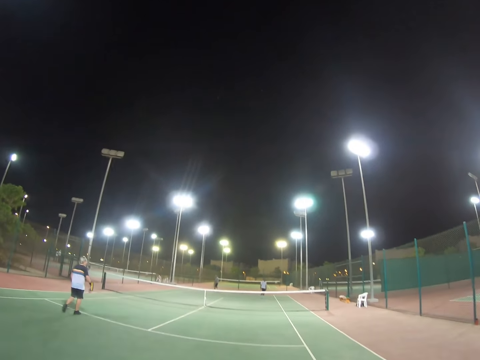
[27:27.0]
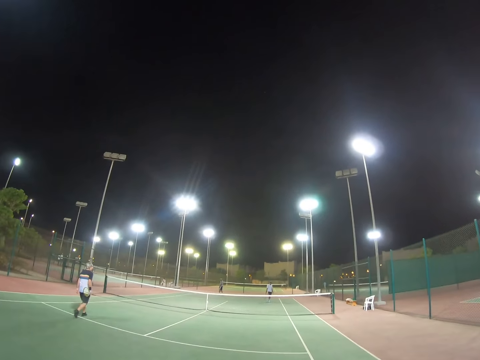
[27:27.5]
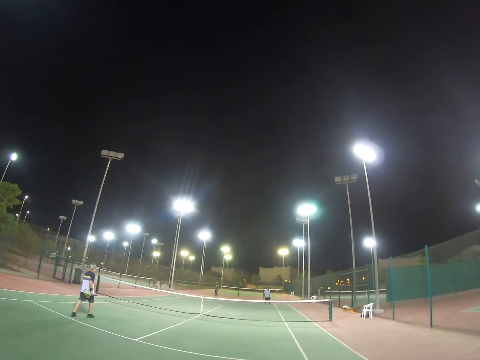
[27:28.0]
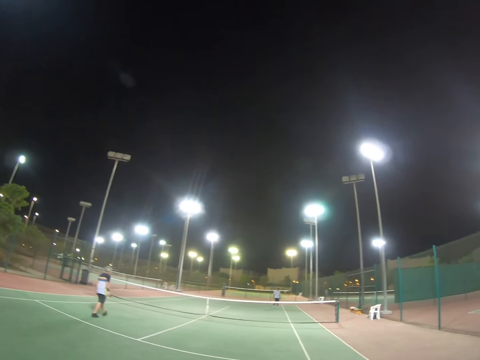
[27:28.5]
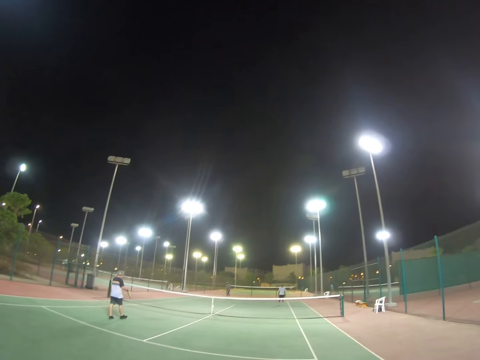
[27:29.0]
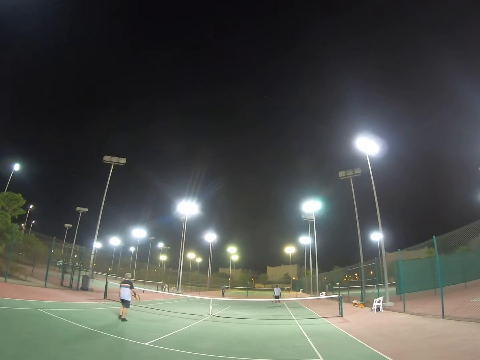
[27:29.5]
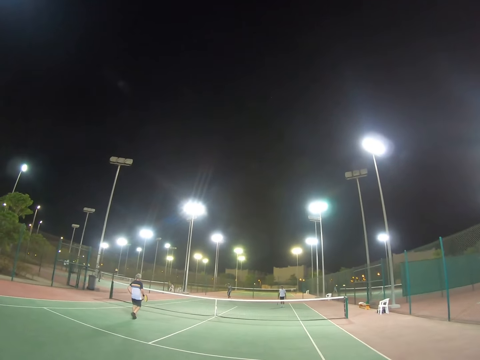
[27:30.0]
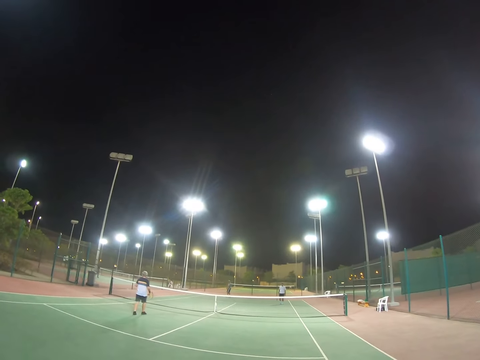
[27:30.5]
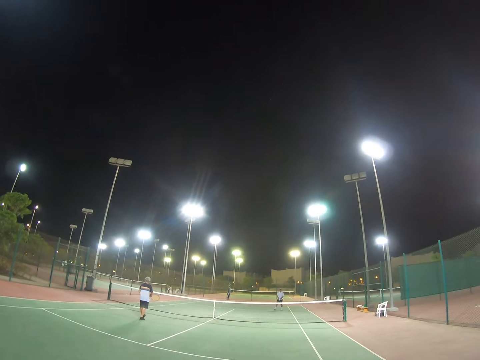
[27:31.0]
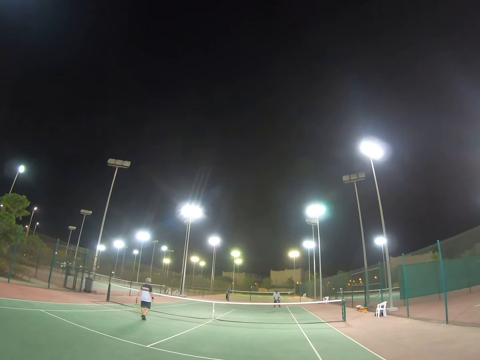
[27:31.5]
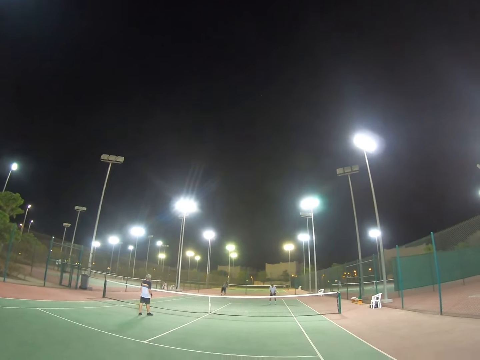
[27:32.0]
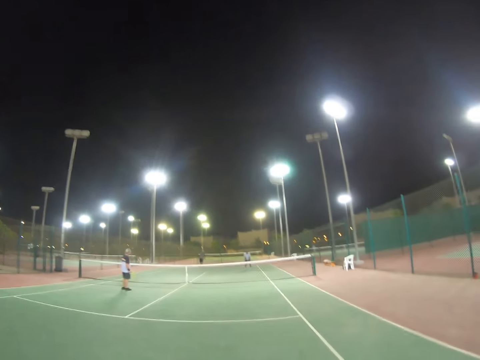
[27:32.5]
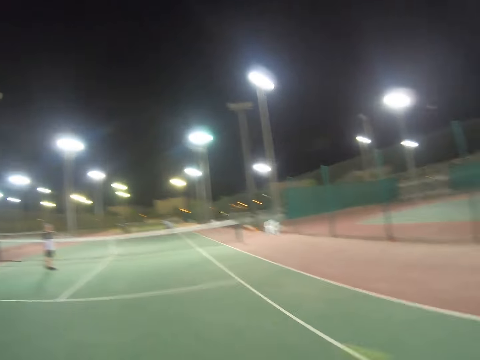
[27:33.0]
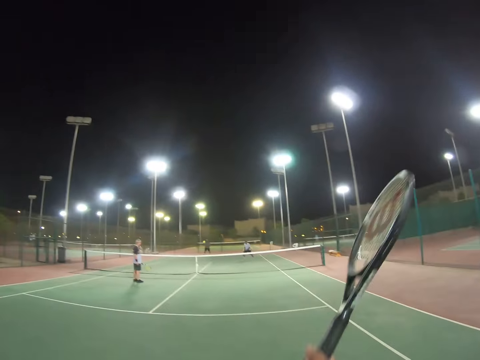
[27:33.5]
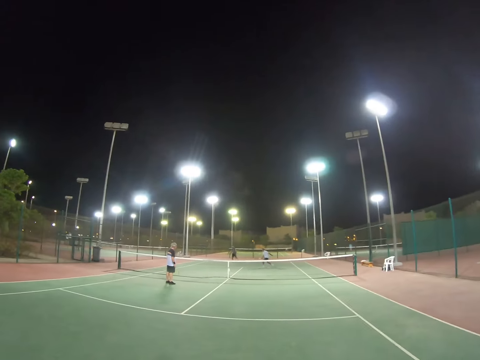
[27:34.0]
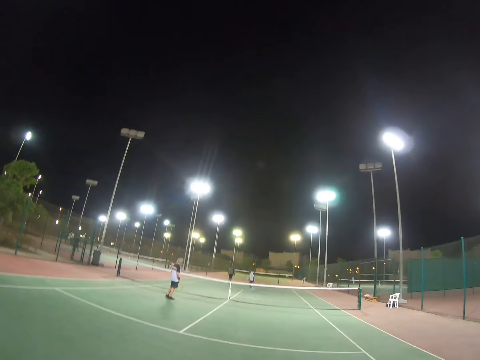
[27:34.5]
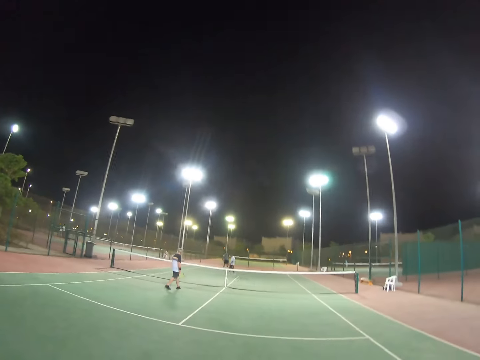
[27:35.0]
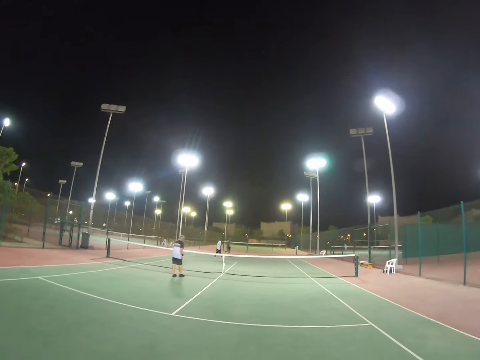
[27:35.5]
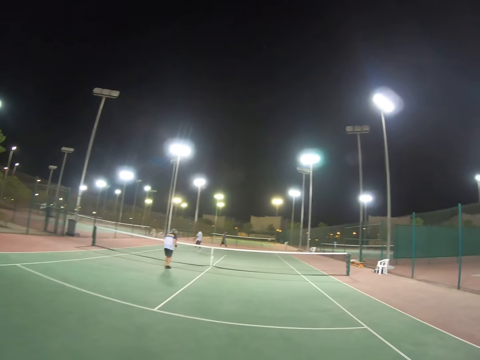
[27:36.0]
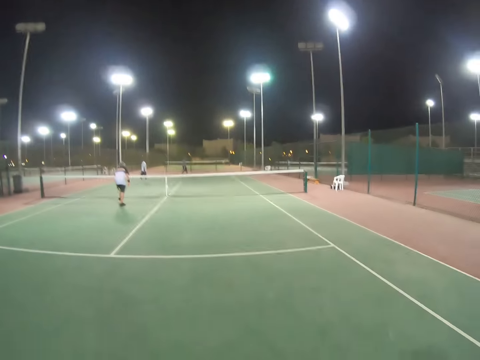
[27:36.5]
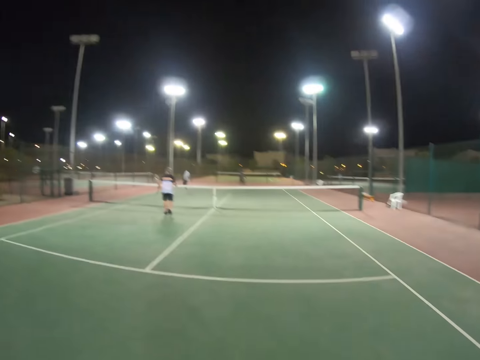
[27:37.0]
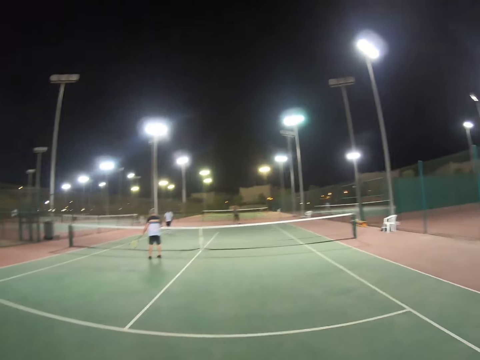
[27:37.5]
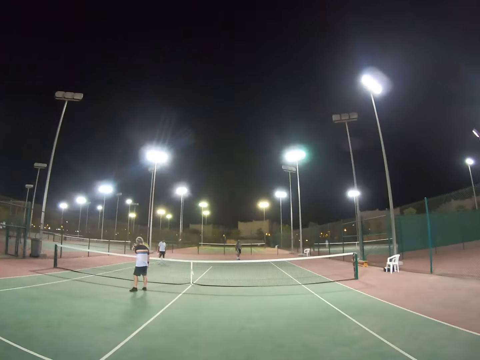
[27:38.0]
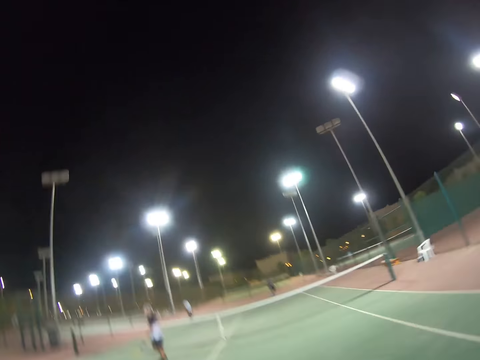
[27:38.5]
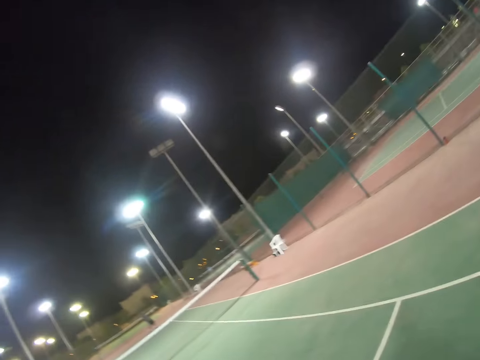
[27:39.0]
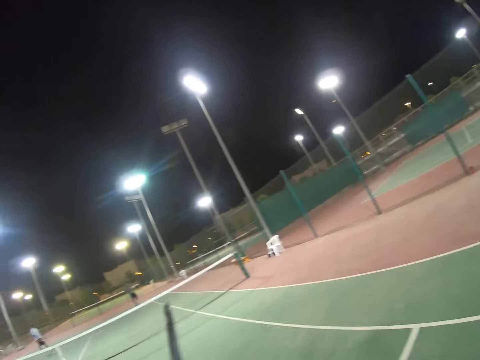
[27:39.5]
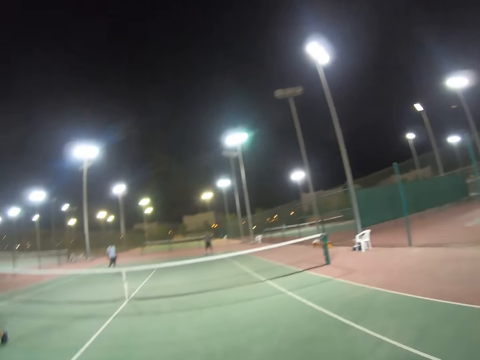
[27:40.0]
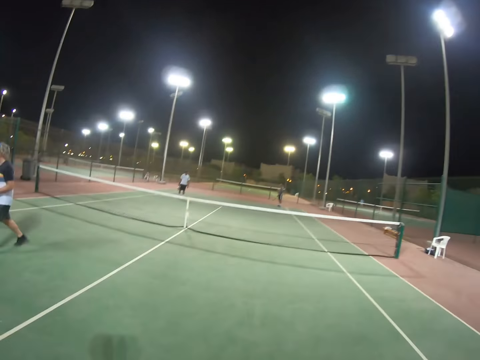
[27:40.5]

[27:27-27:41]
A man walks. Another man serves the ball. The camera wearer hits the ball. The first man moves to the ball. The camera wearer plays tennis ball. A third man hits the ball to the second man.

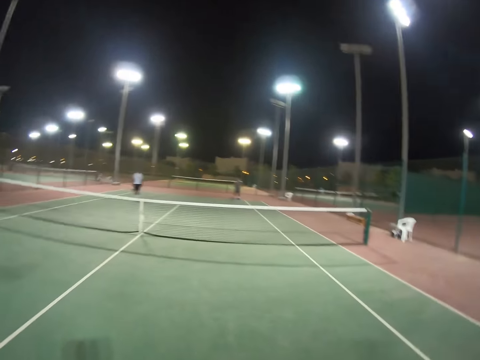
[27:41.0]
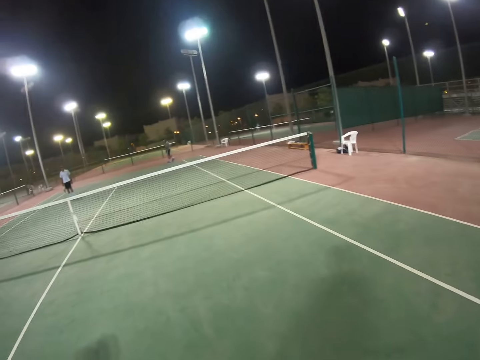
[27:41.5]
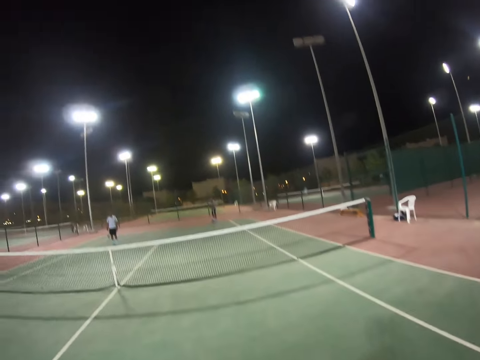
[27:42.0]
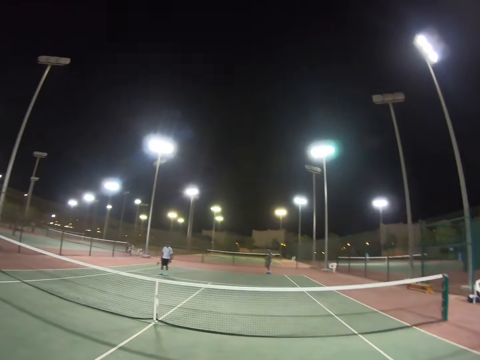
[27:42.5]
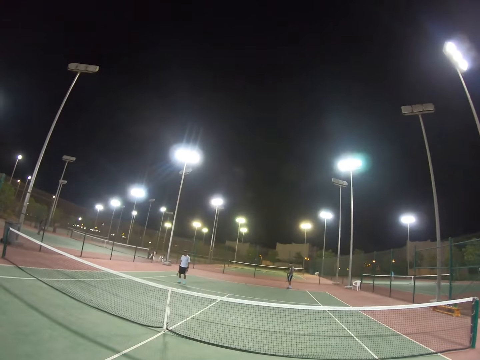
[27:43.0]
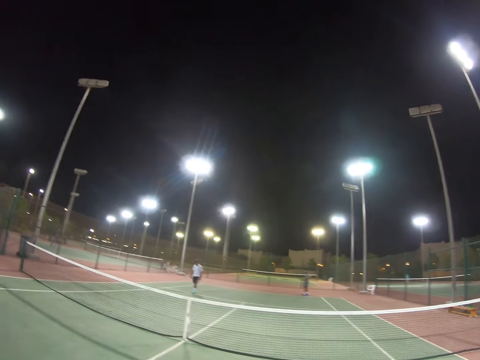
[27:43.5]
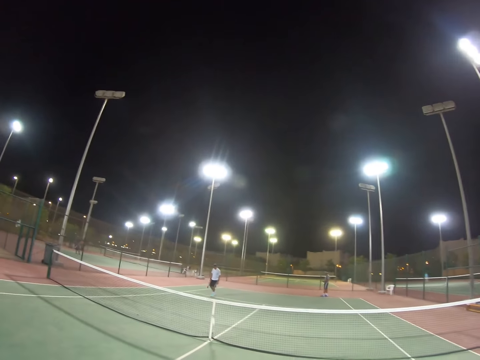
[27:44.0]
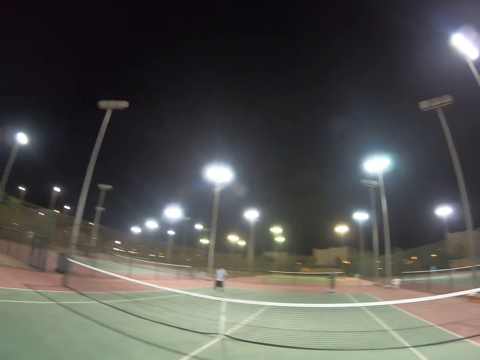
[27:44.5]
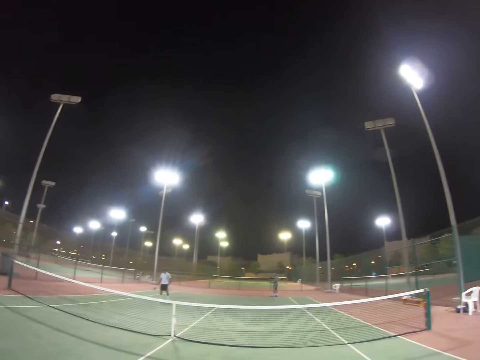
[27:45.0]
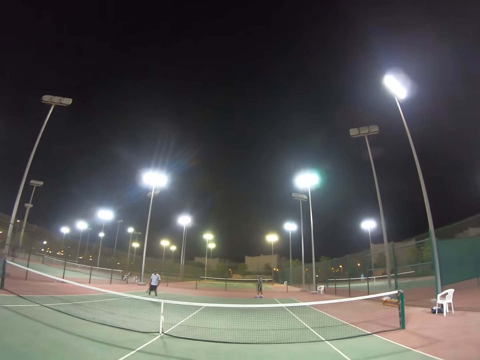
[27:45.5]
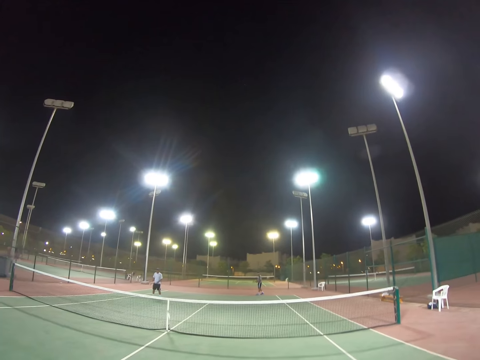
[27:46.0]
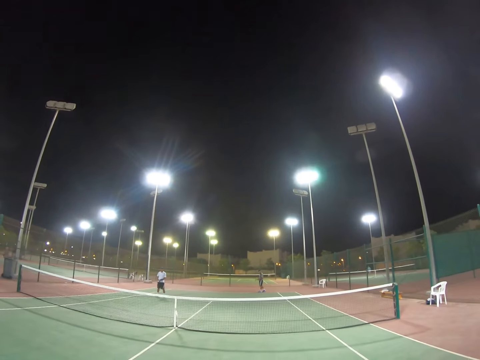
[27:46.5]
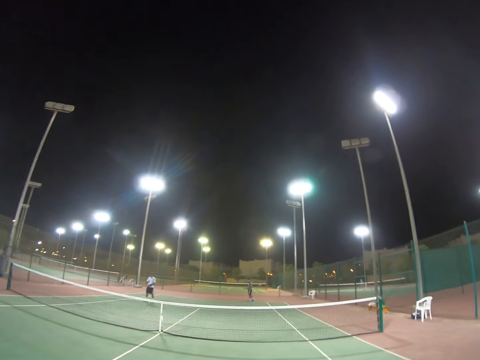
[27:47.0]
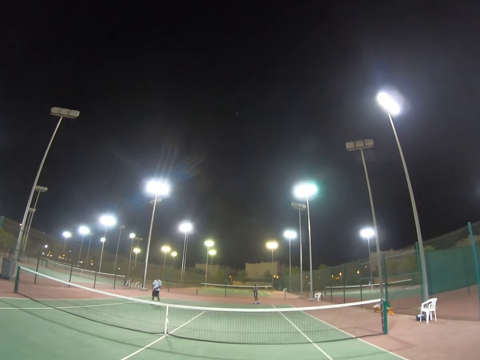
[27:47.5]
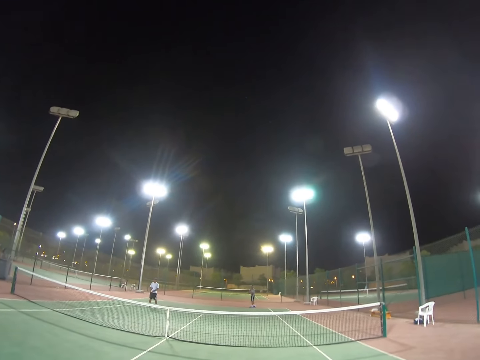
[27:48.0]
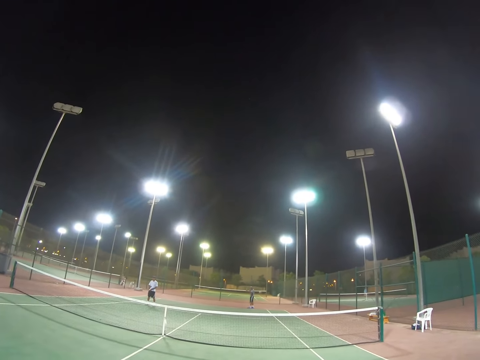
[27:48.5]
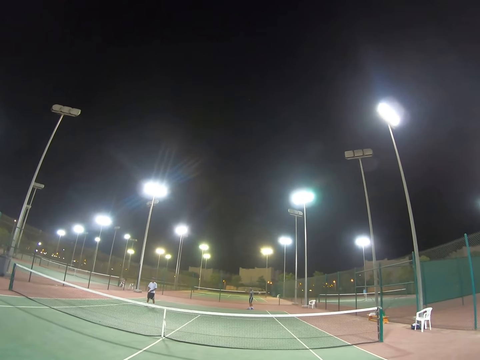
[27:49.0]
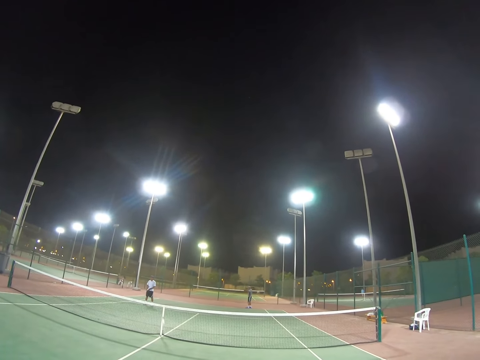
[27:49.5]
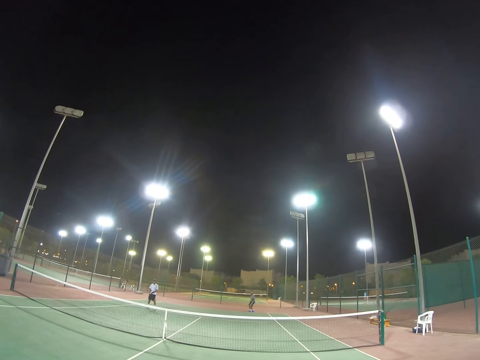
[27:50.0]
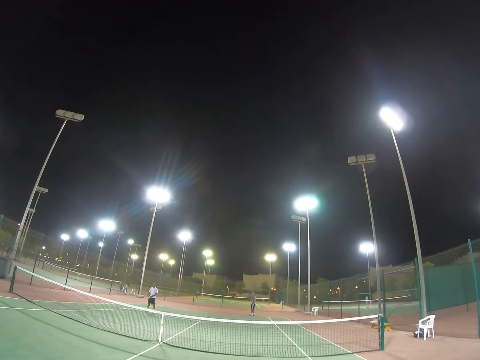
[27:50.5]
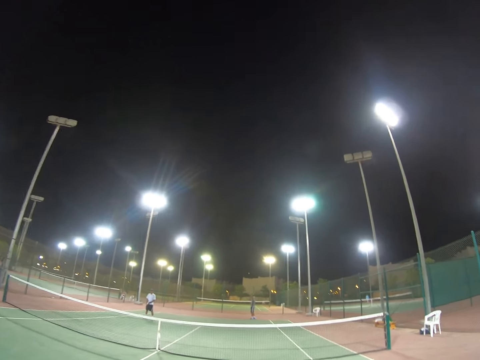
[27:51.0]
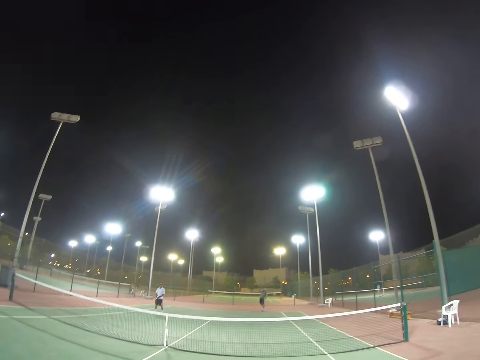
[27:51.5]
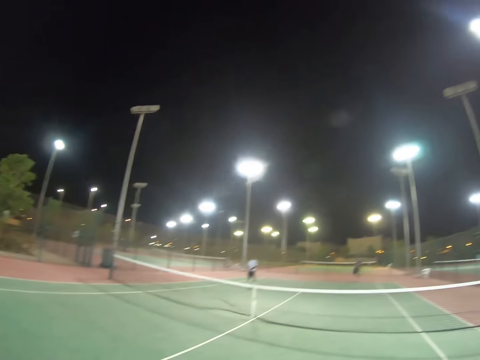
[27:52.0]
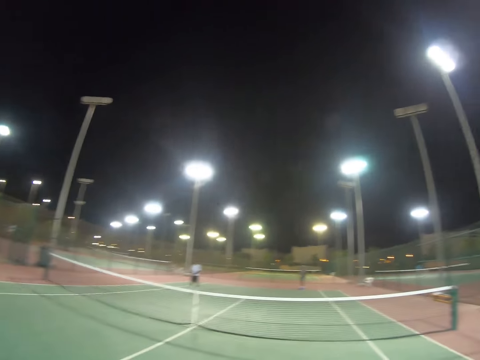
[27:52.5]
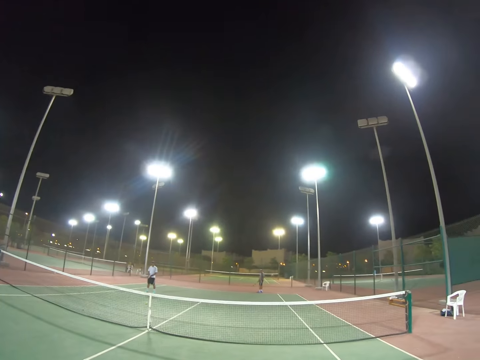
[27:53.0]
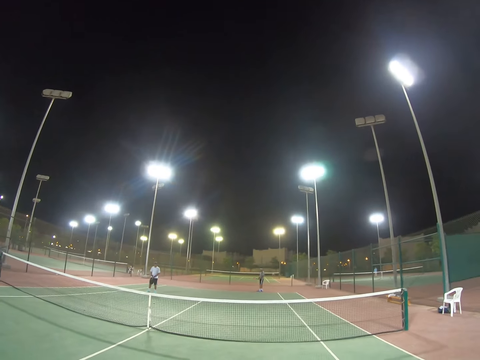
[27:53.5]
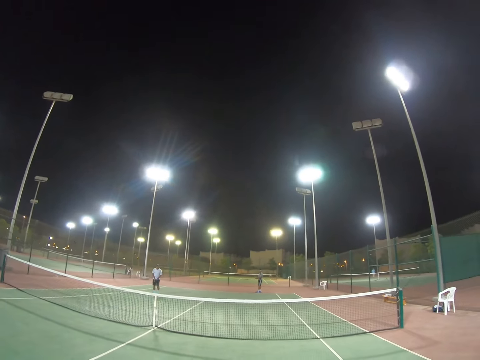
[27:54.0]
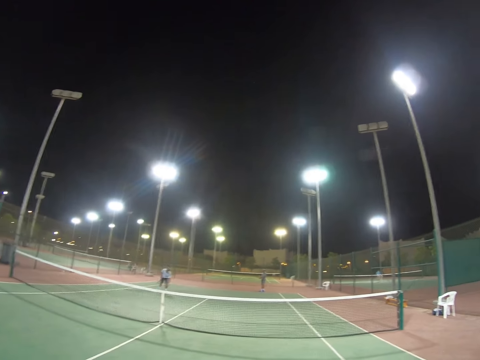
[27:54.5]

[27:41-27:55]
The camera wearer walks. A man walks. Another man serves the ball.
